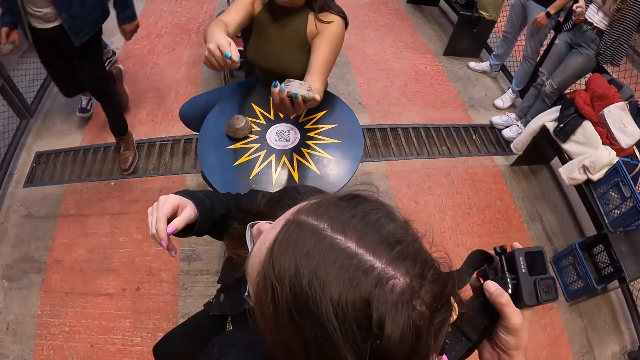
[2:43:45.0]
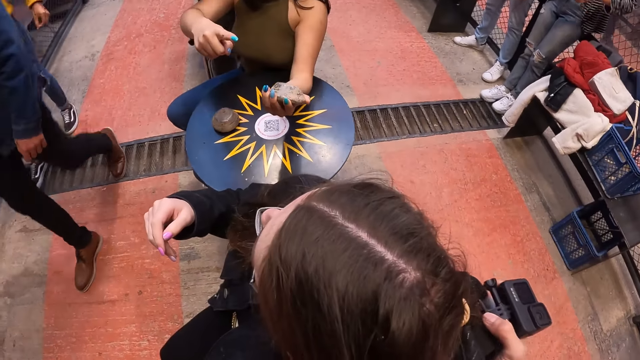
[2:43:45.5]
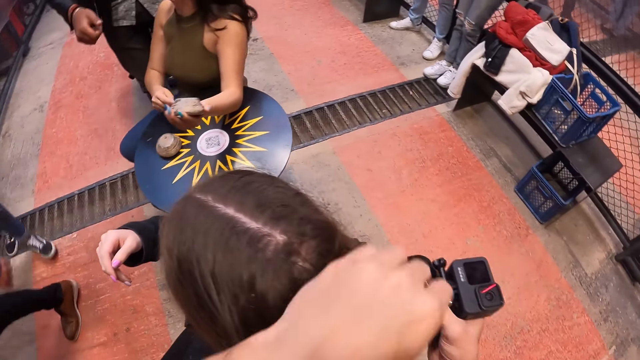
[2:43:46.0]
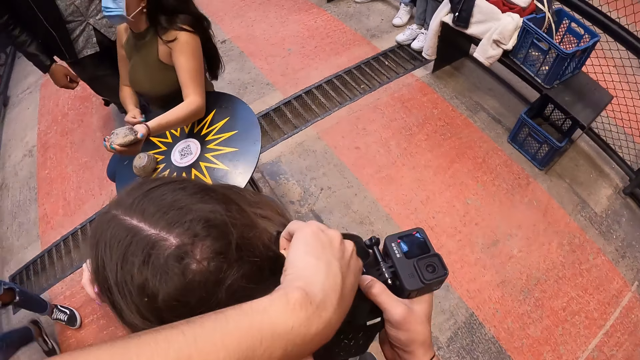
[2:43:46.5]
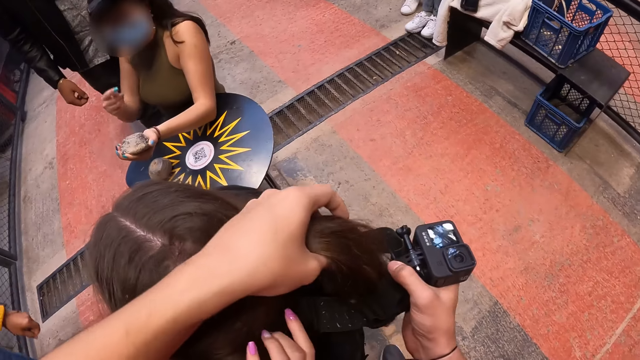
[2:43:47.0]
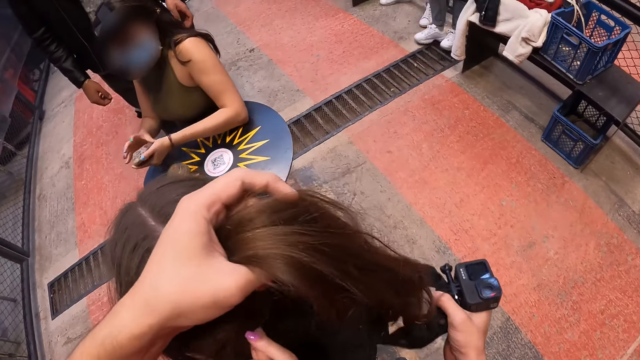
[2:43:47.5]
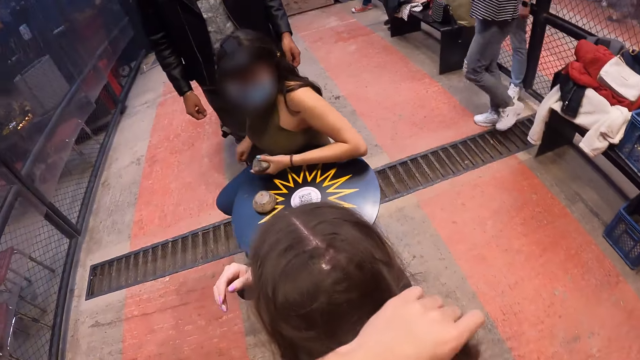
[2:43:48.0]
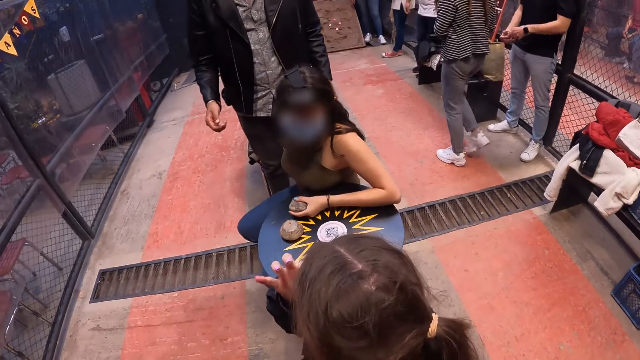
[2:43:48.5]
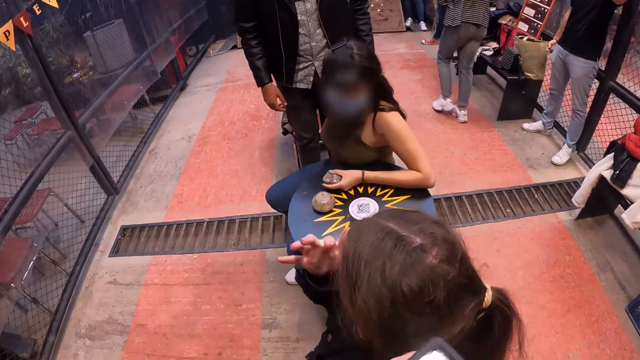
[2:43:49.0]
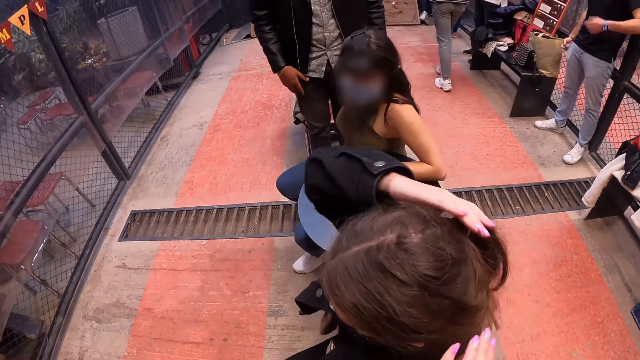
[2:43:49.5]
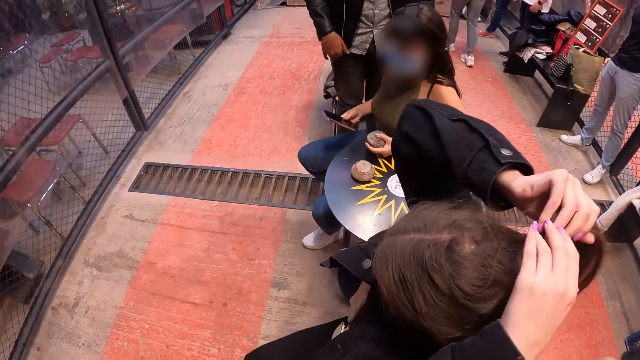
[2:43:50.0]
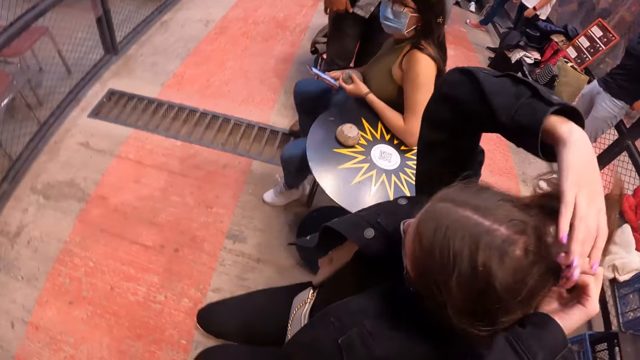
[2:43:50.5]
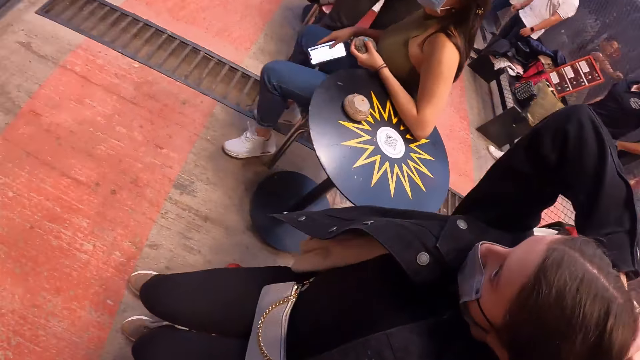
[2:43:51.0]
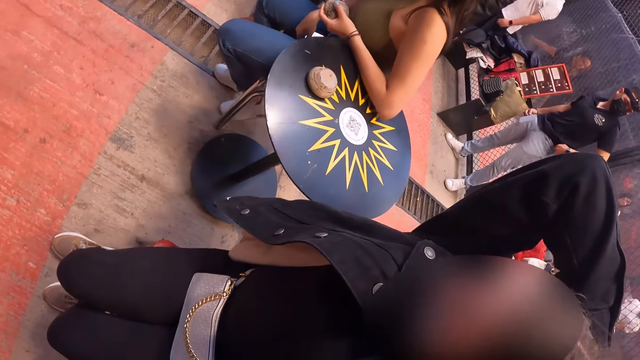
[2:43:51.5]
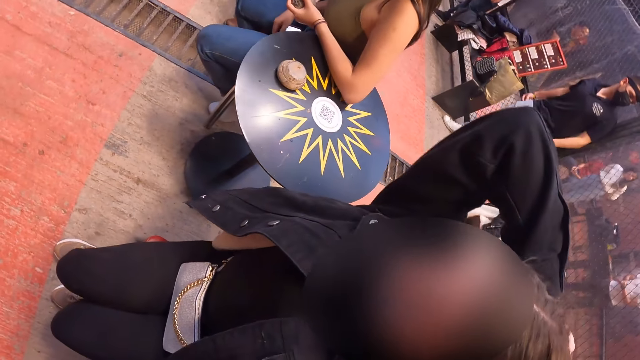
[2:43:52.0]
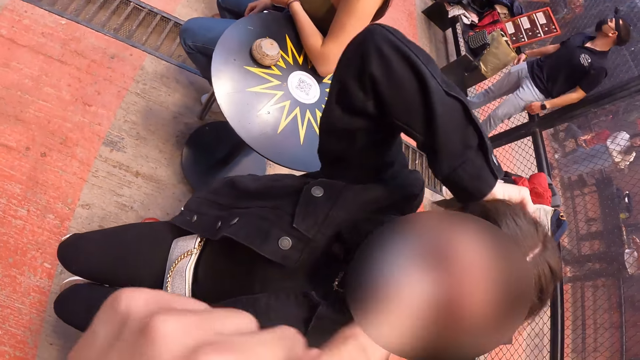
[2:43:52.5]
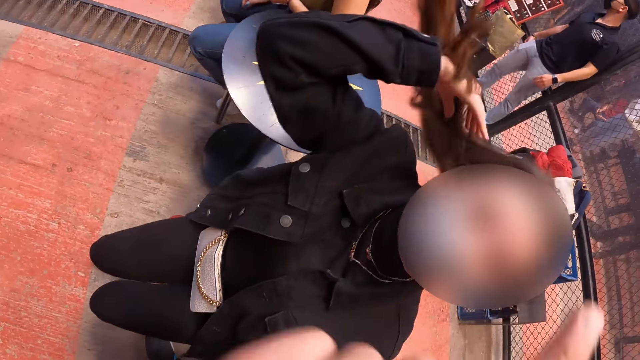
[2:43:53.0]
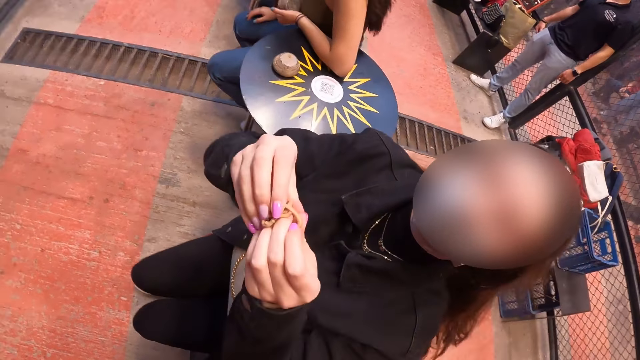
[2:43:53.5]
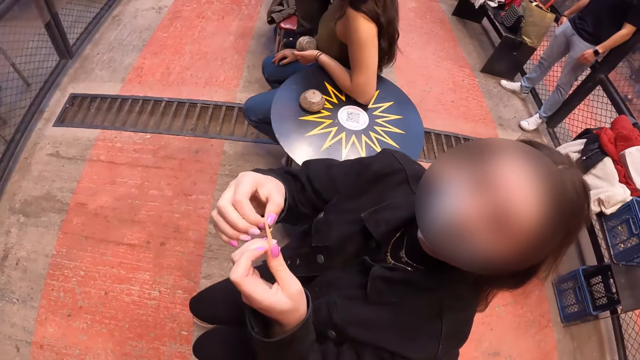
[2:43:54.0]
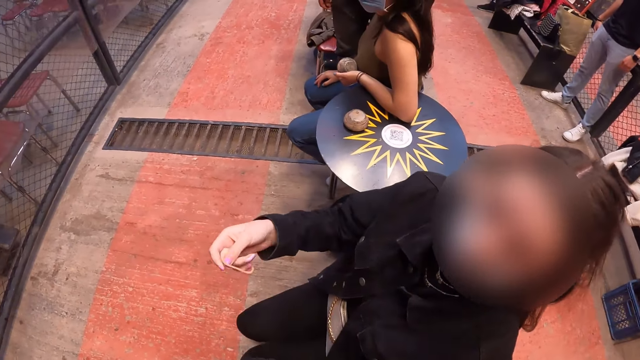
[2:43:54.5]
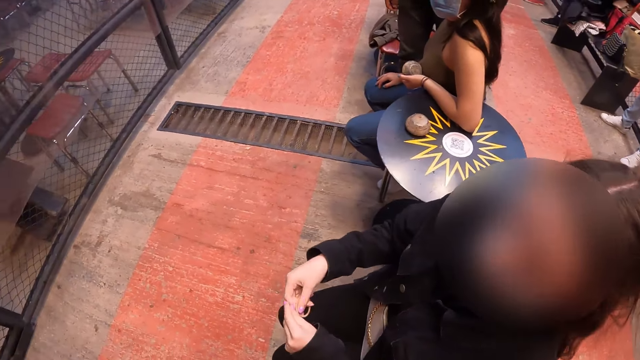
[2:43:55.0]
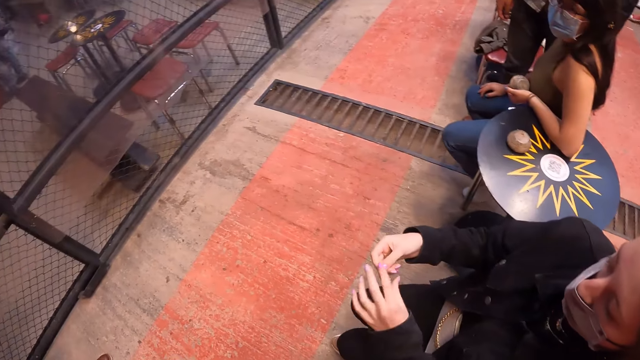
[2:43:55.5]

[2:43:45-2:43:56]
A woman makes her hair. The woman removes hair. The woman holds a hair band in both hands.

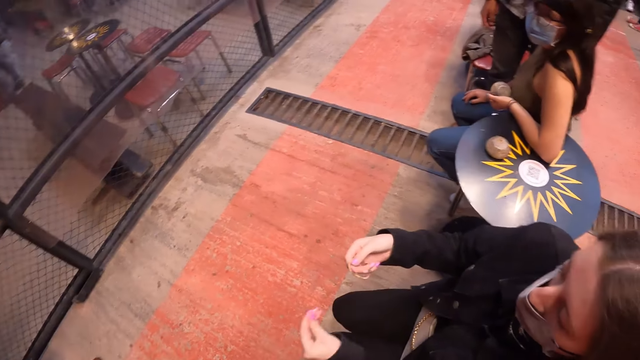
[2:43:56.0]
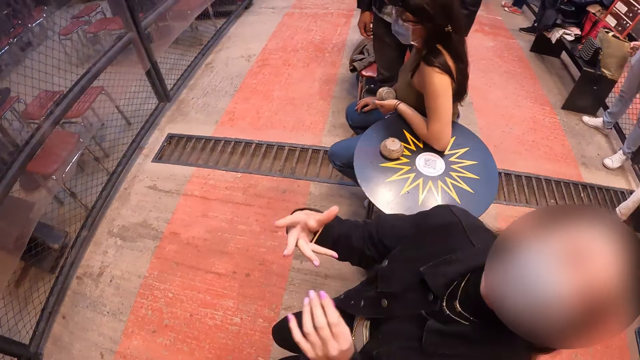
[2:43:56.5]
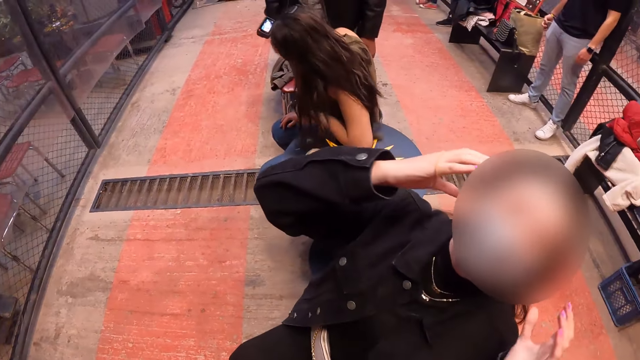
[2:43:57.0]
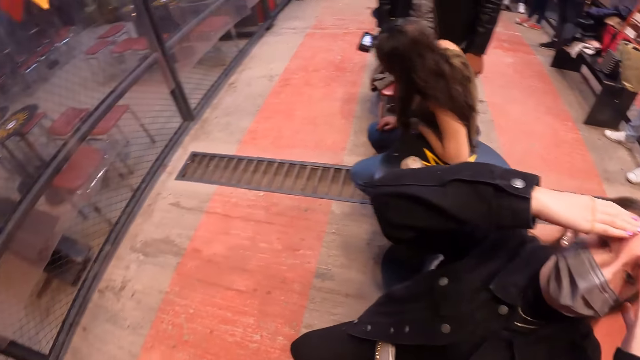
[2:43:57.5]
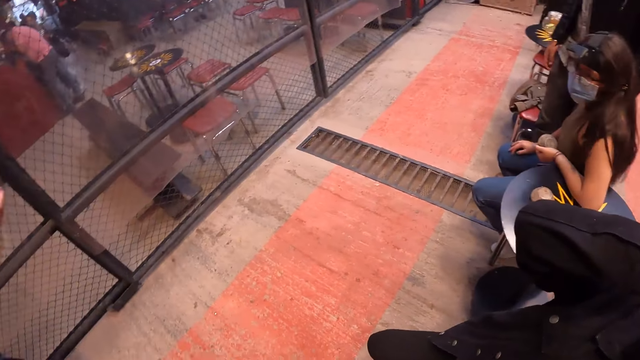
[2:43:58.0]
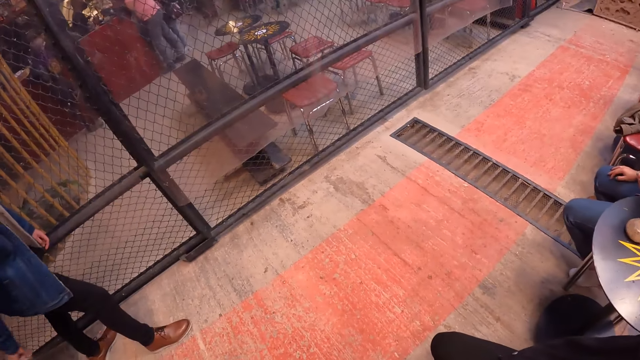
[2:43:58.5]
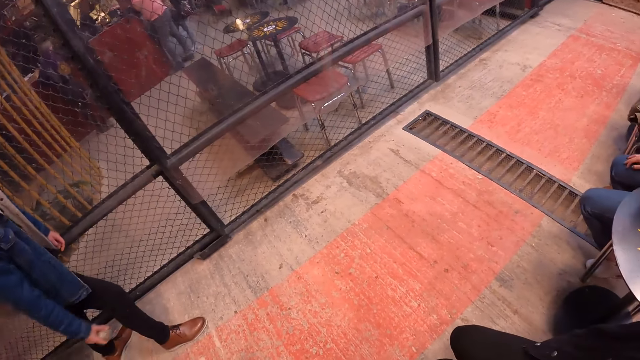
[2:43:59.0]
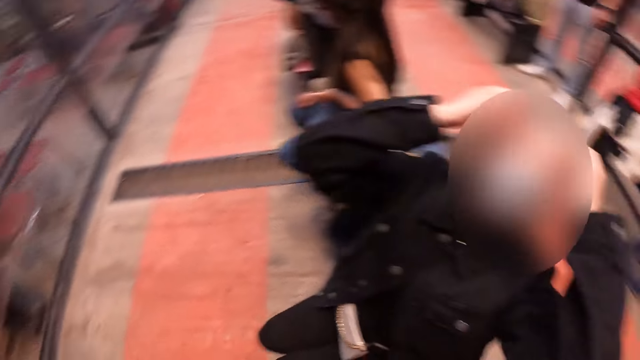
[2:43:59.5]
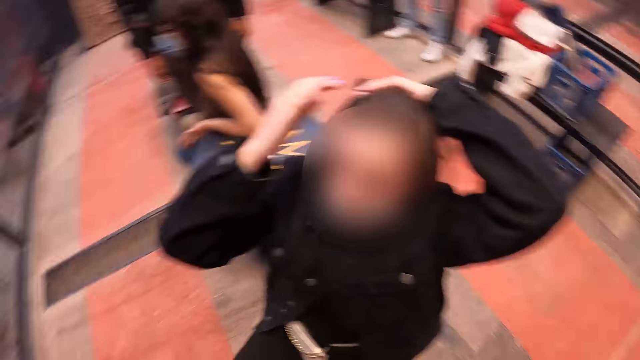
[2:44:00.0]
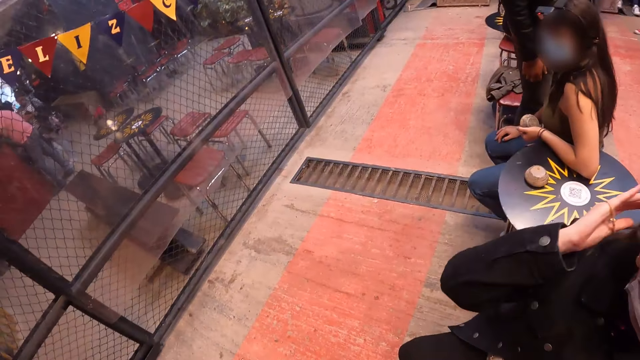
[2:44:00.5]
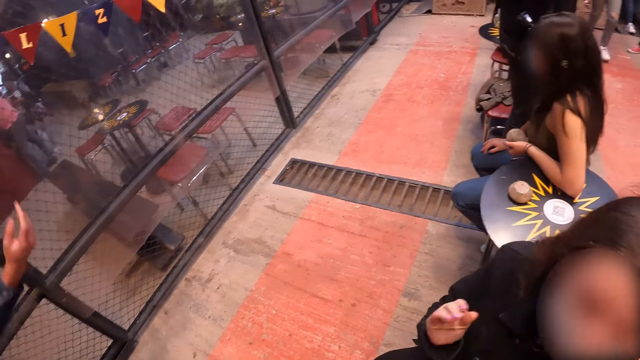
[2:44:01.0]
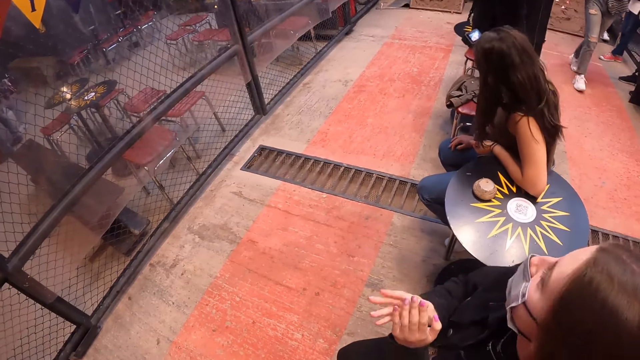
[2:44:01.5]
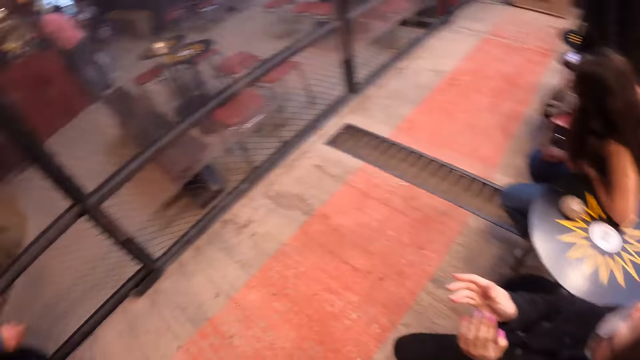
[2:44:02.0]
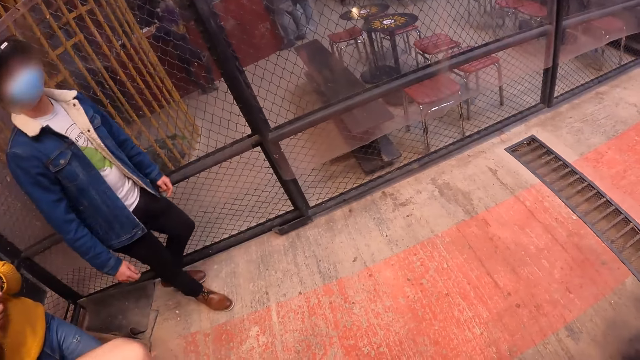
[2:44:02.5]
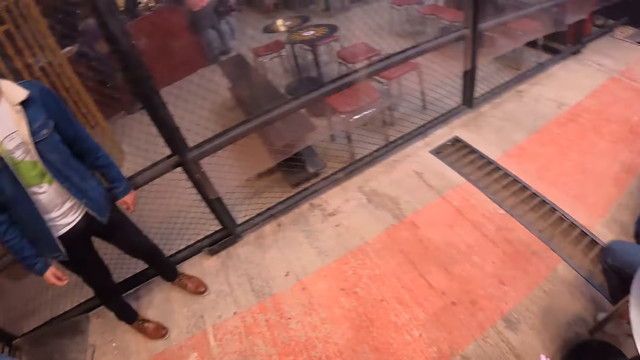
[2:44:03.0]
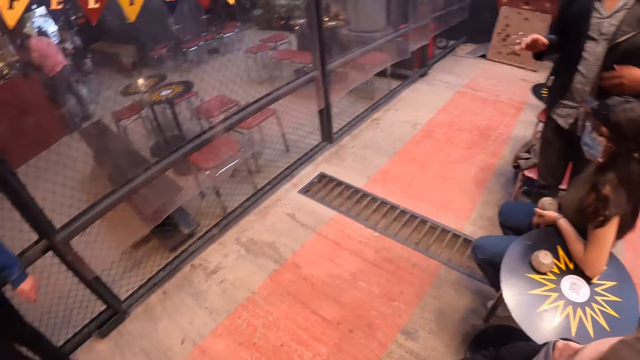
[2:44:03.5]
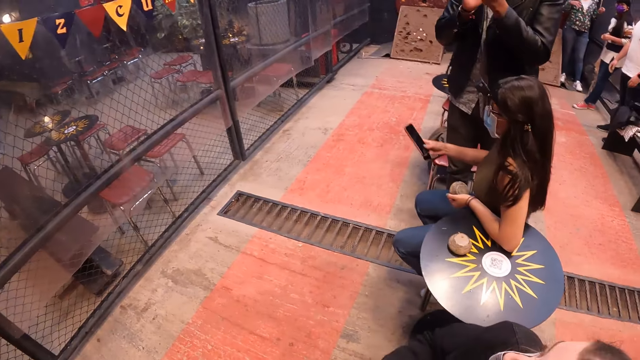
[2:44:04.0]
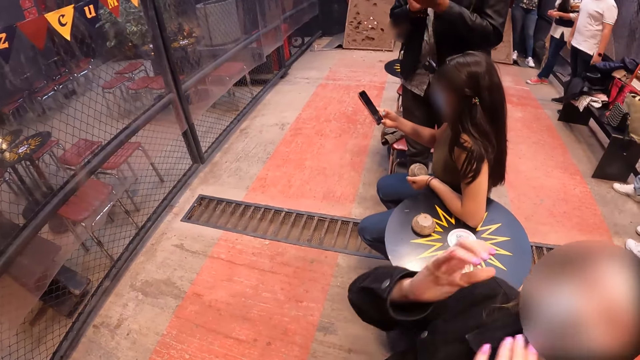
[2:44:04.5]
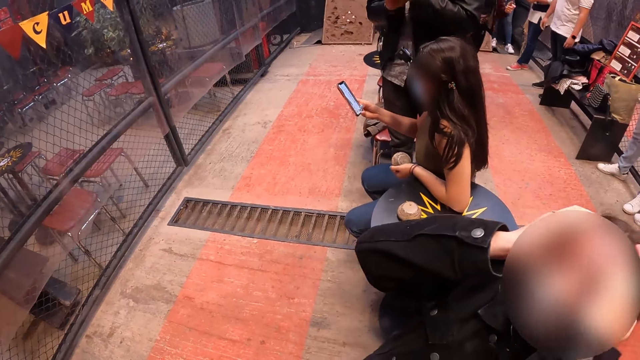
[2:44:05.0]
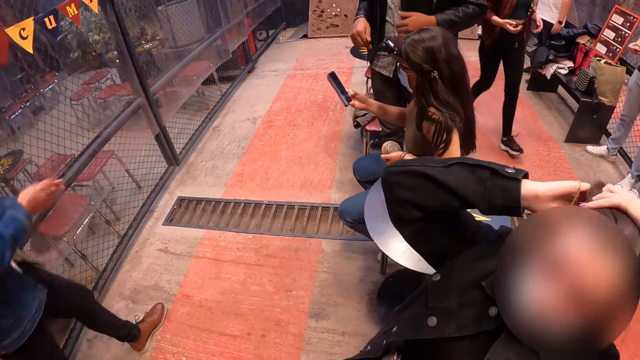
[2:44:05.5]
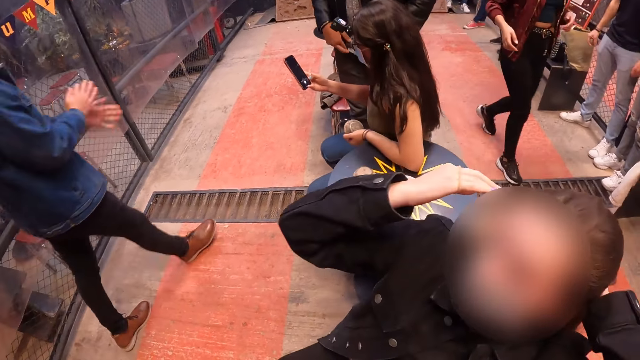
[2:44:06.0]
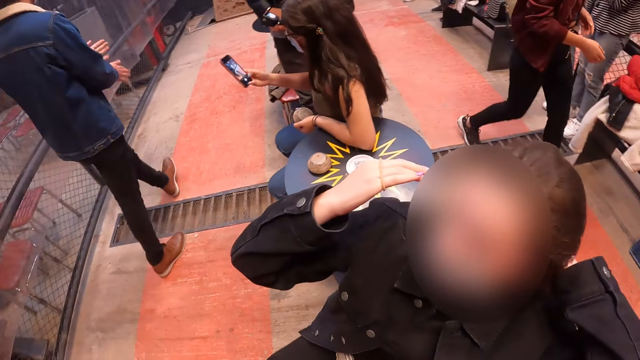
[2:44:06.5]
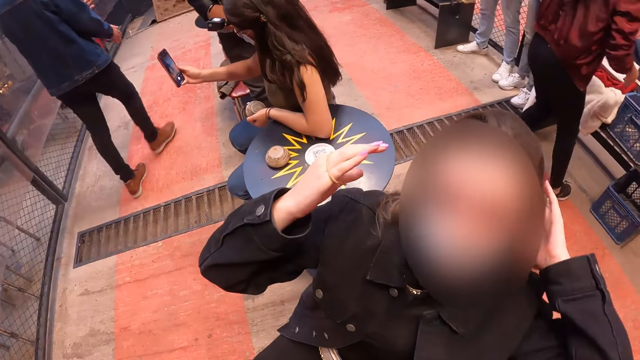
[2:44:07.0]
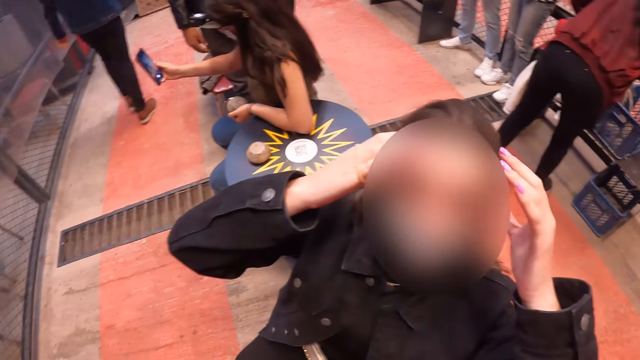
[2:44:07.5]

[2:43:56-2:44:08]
A woman makes her hair. The camera wearer looks around the room. The woman operates a phone in her right hand. The woman makes her hair.
